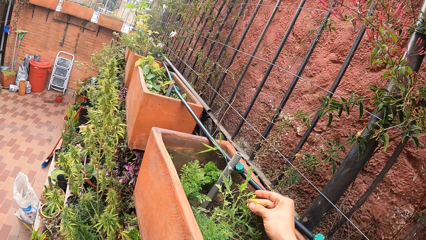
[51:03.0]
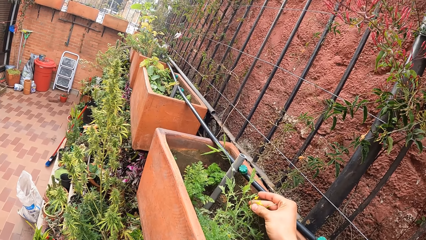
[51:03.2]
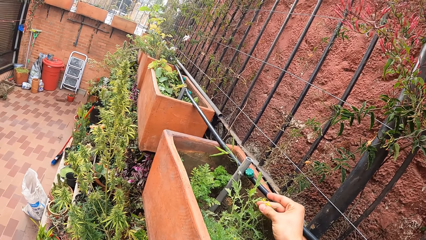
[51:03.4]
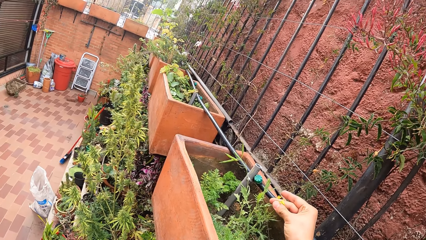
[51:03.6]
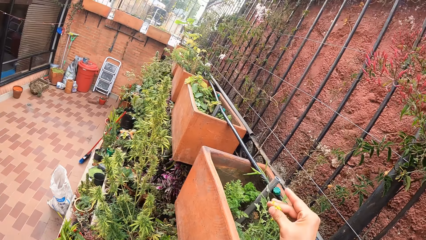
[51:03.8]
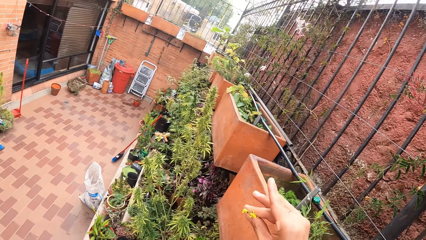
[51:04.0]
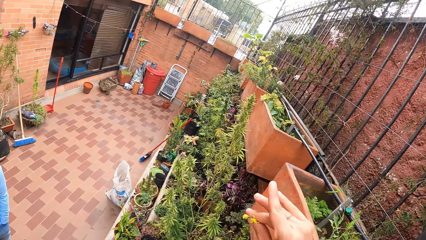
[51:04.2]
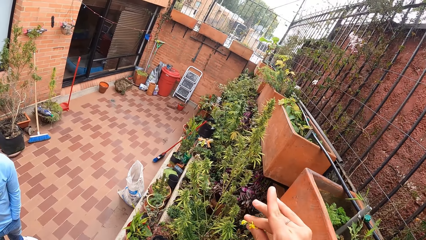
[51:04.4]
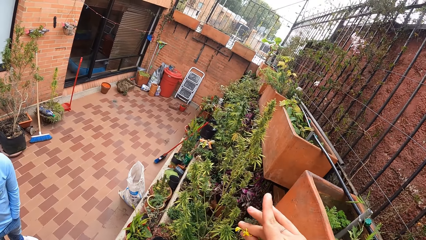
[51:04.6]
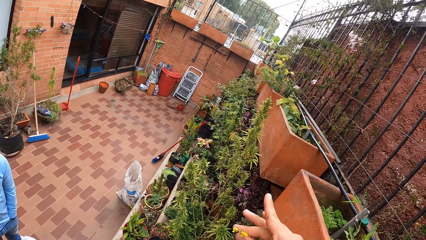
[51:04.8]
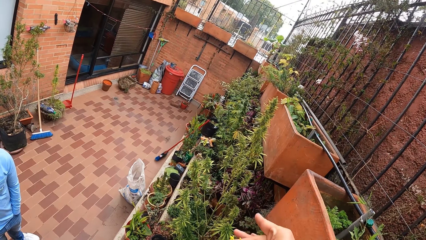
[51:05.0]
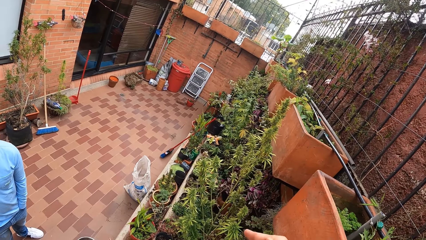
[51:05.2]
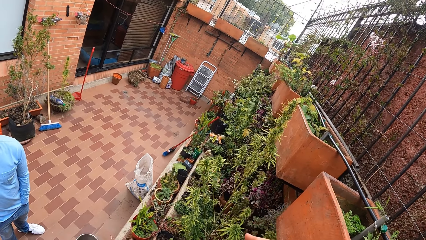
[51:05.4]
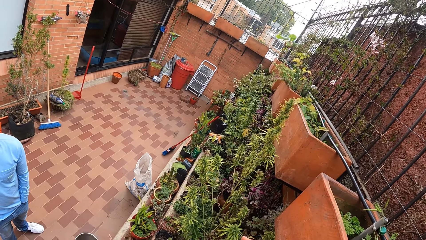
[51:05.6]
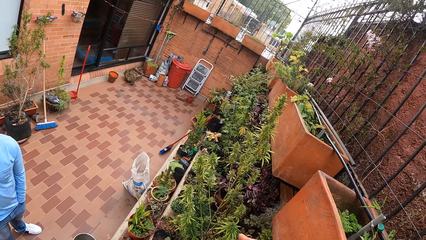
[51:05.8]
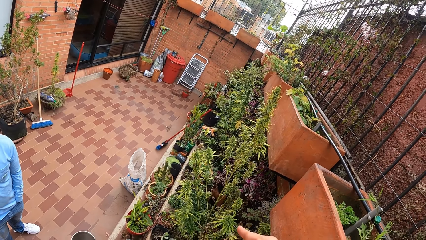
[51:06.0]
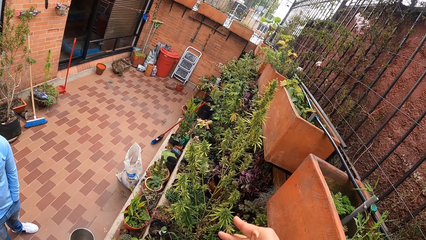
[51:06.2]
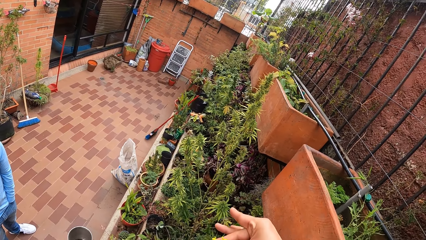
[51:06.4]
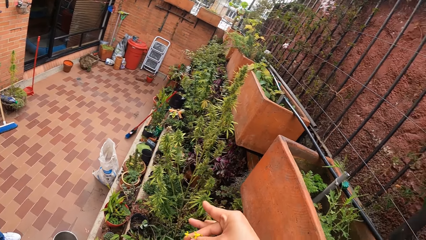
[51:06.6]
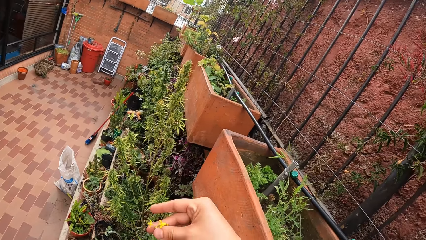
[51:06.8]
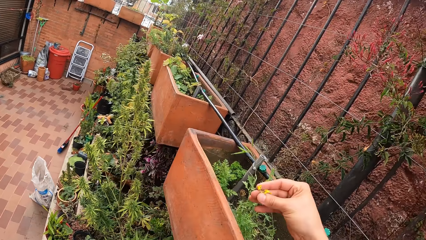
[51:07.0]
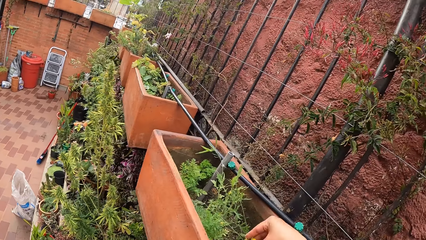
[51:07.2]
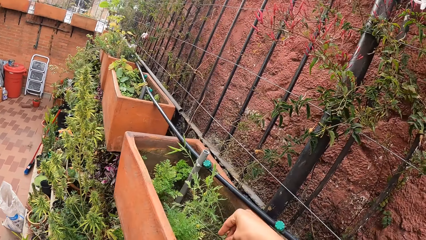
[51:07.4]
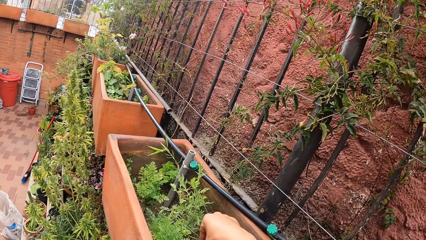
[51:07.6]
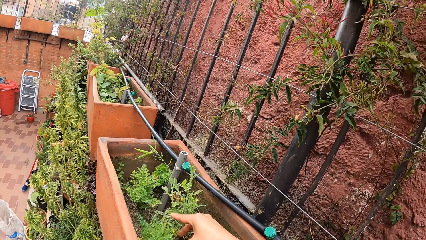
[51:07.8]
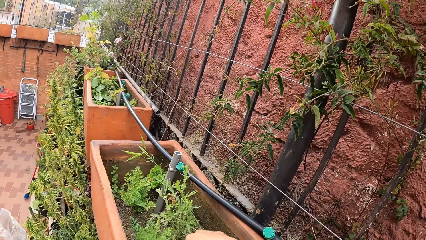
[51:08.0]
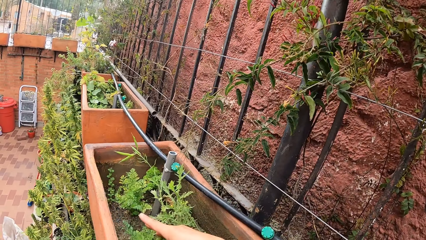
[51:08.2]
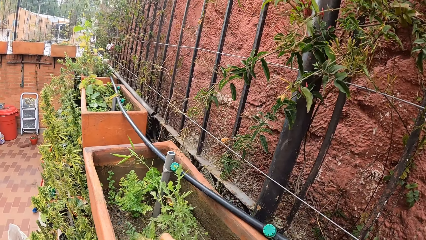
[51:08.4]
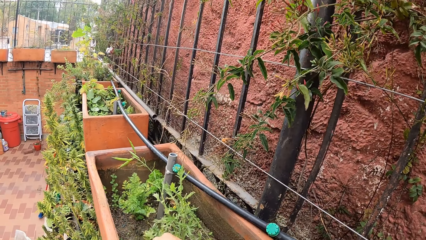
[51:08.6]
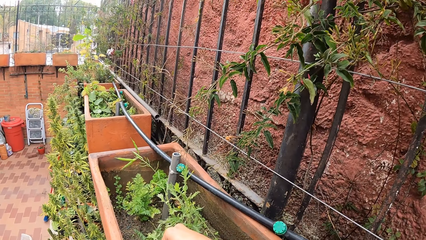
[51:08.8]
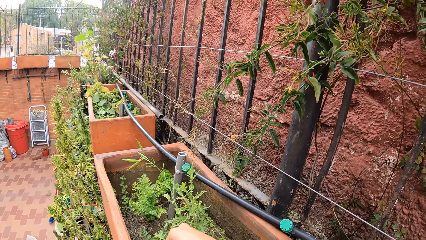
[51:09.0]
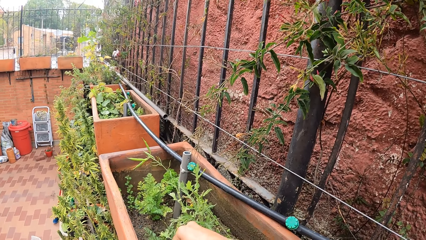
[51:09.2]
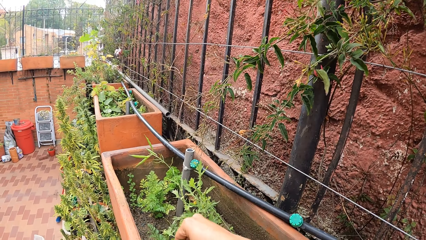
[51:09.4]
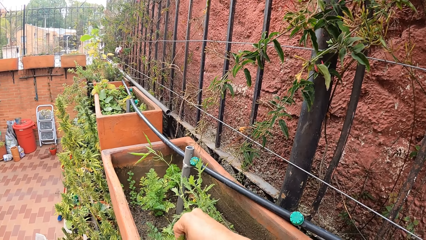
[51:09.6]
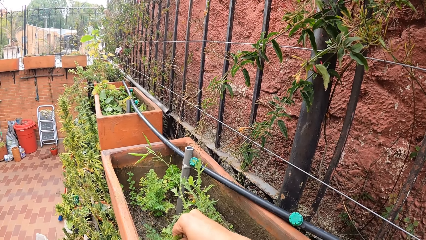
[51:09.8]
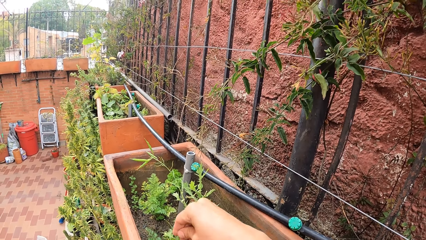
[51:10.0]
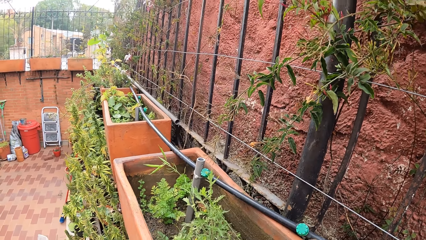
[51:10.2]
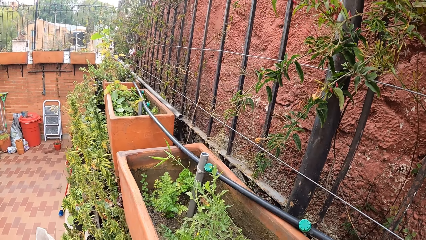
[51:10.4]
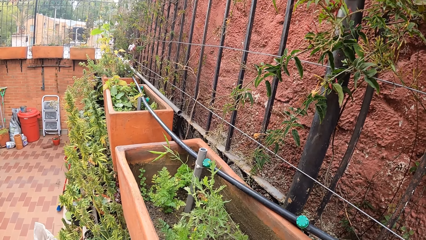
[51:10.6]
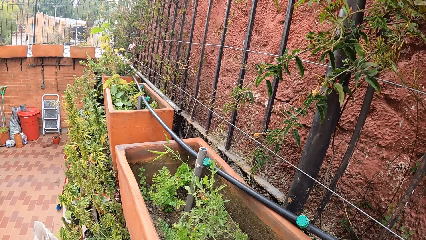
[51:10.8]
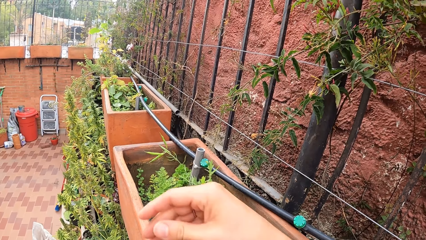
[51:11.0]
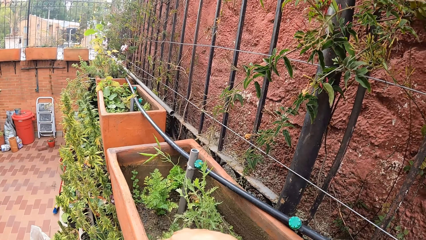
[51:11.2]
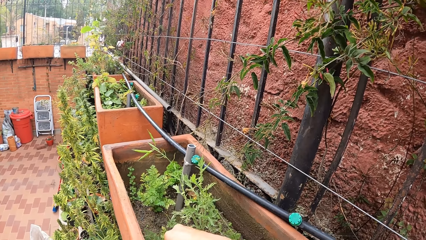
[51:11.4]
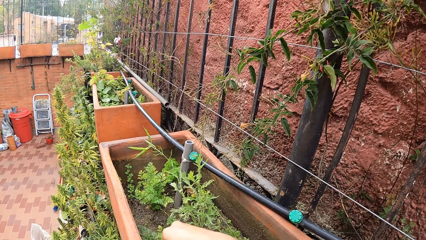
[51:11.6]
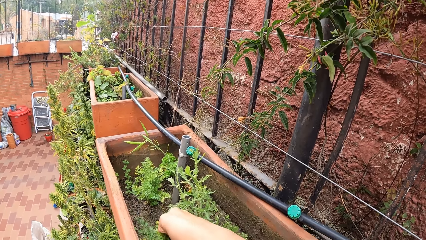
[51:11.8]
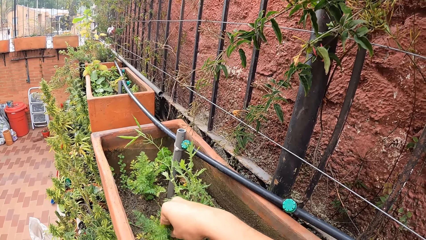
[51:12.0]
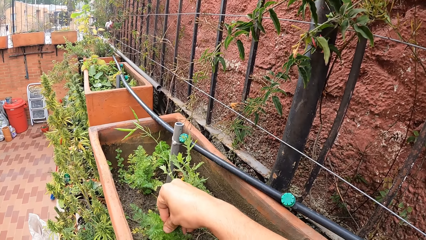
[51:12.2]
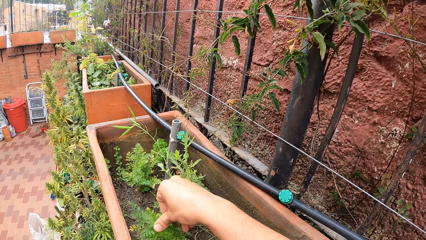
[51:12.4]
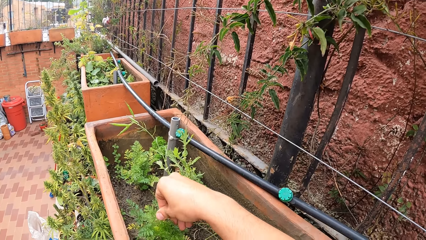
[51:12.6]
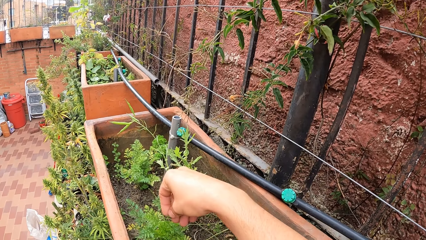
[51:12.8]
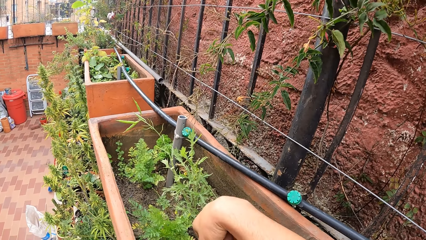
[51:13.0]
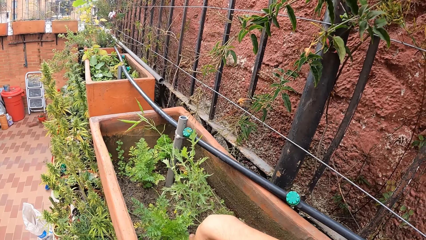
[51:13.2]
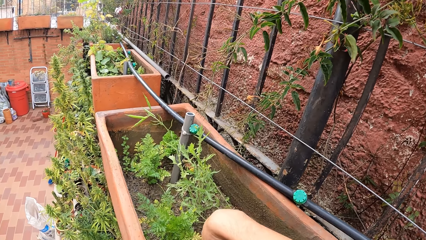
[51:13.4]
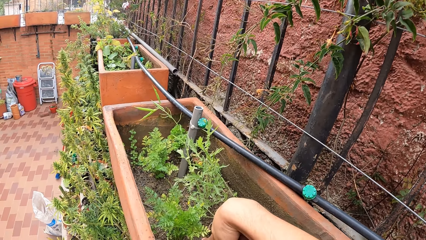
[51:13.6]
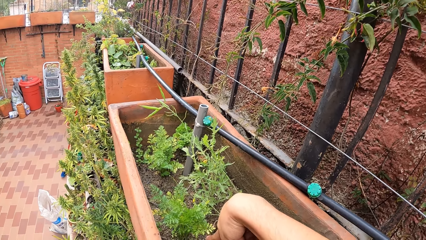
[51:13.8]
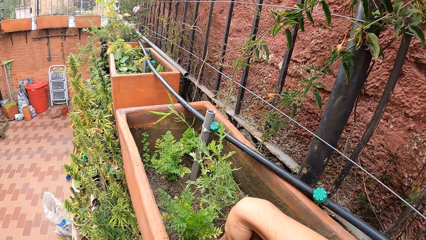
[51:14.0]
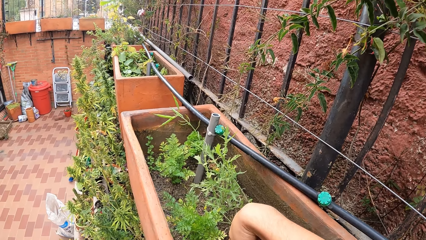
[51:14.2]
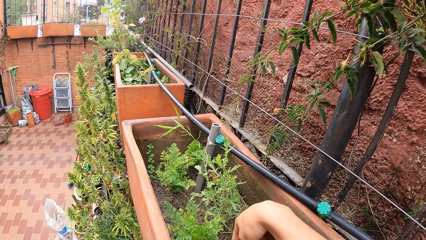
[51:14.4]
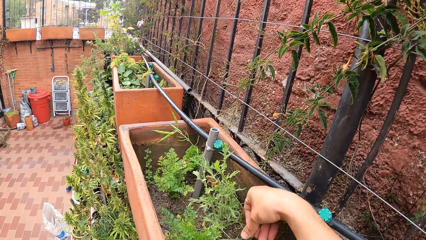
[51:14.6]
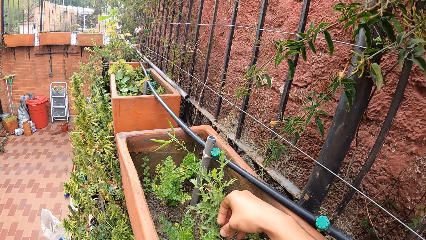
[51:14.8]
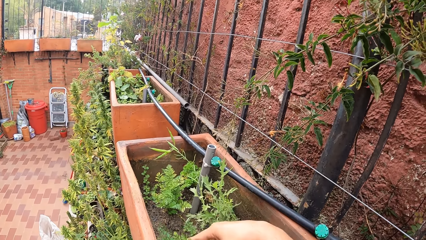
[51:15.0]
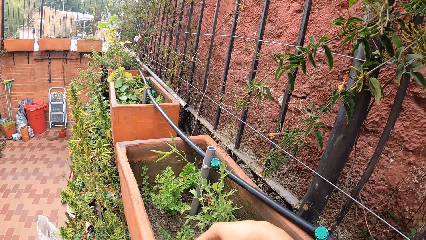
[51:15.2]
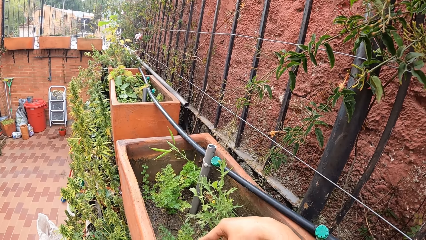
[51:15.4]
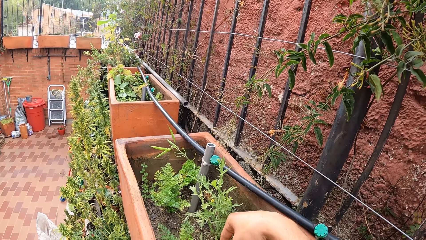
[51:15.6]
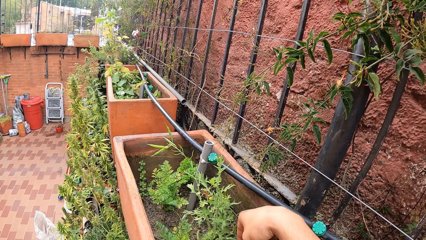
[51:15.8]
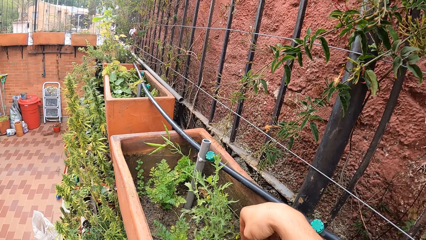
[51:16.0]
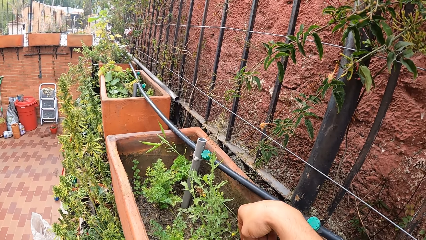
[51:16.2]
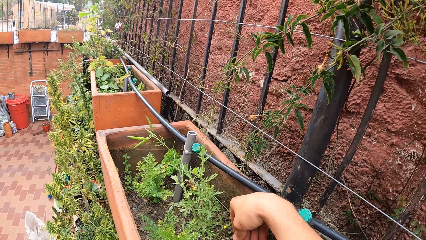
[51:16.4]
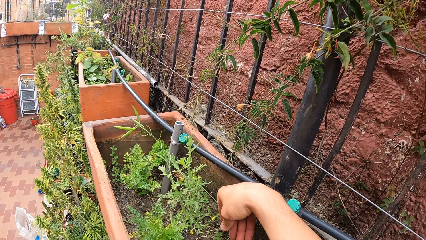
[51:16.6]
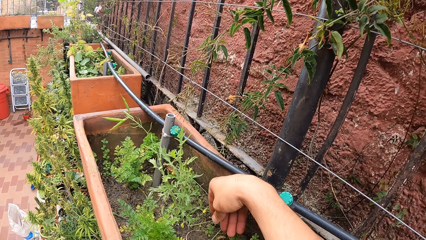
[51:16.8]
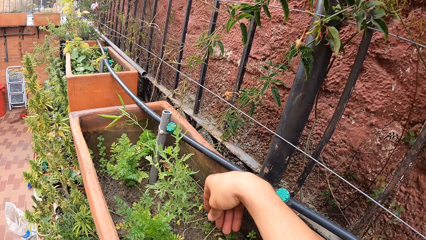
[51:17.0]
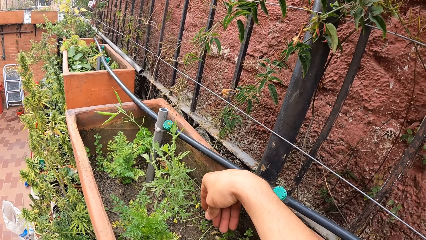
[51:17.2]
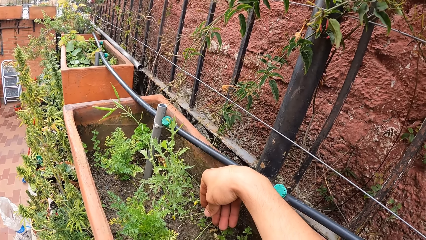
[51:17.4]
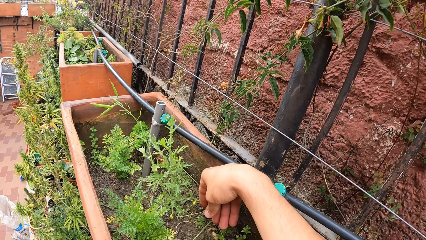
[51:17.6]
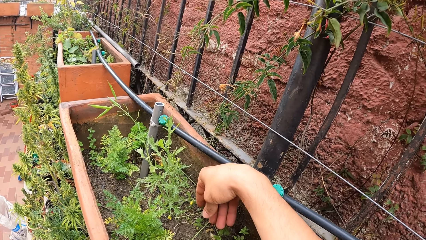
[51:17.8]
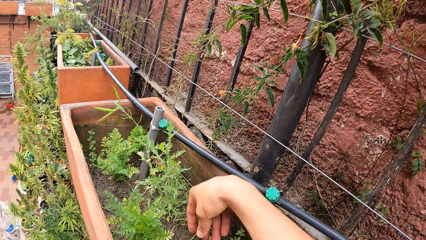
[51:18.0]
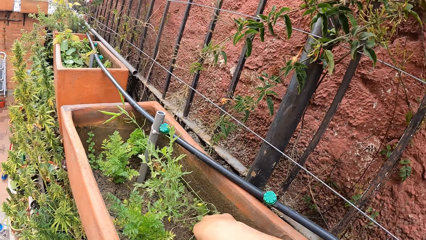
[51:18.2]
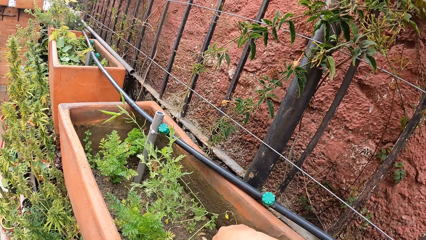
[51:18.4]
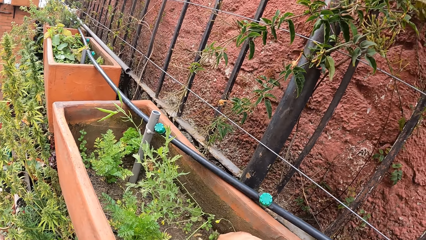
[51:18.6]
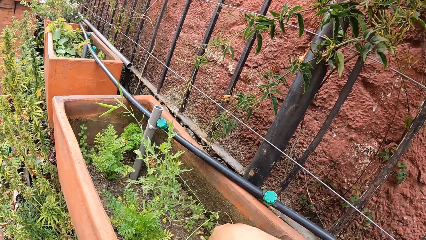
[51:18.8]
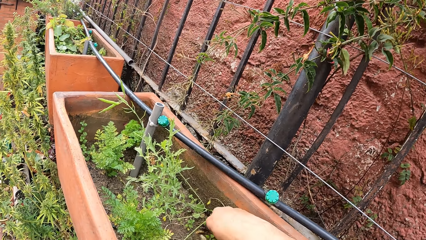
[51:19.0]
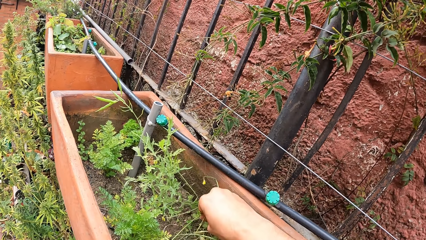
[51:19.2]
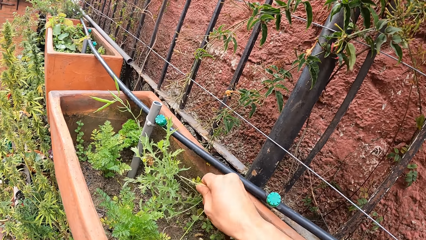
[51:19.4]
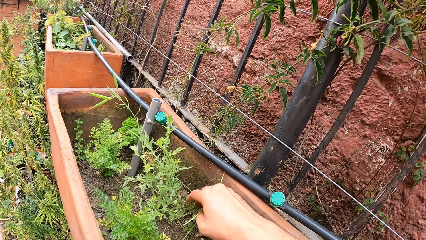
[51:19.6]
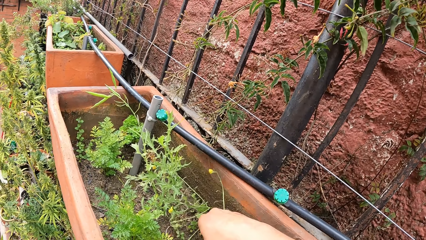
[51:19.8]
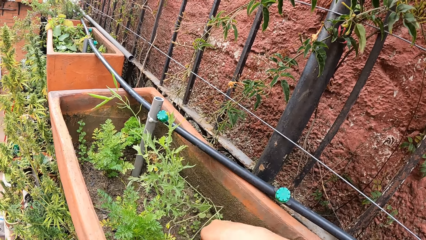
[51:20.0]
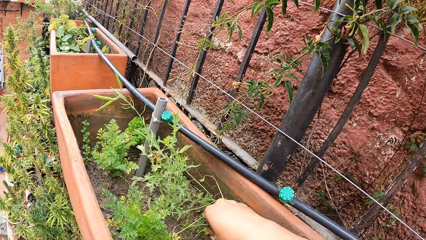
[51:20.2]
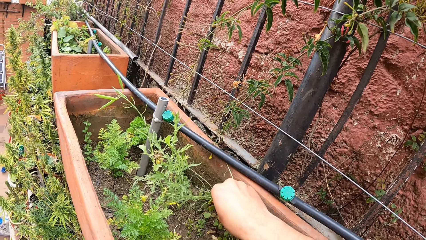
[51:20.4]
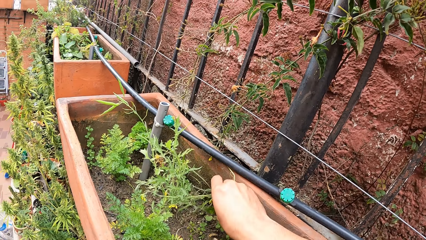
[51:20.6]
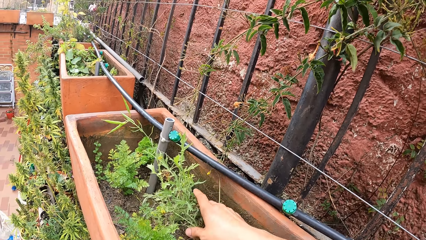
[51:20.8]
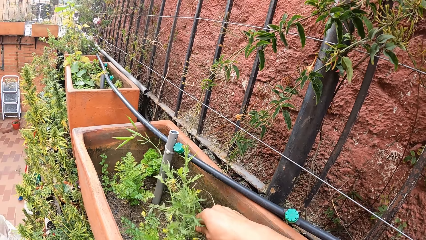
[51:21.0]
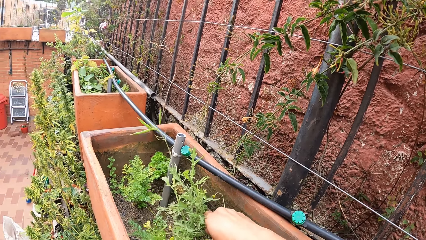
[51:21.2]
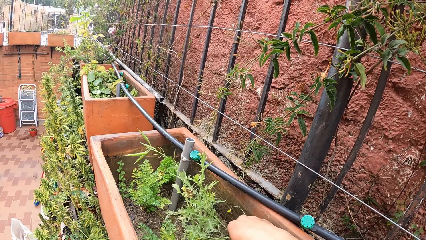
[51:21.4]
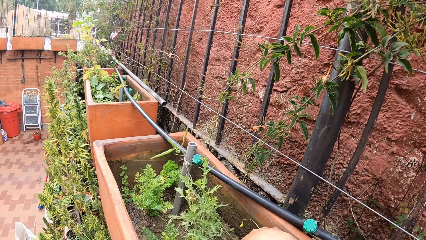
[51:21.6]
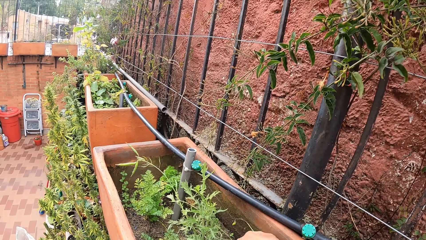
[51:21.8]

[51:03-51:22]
The camera wearer dialogues with a man. He drops the flower in the wall vase with his right hand. He touches the plant in the wall vase with his right hand.
